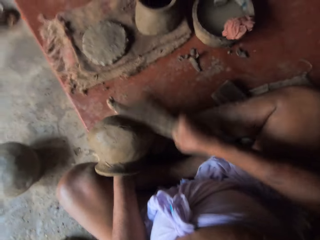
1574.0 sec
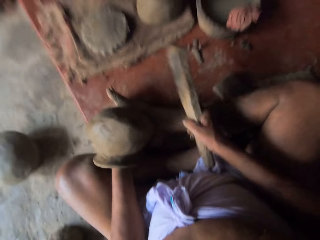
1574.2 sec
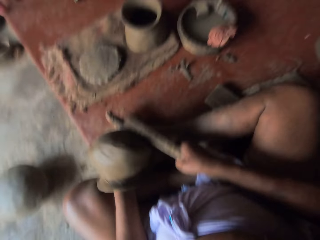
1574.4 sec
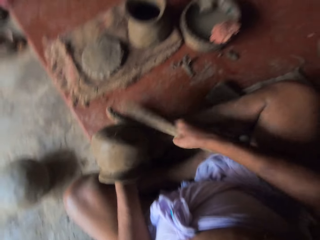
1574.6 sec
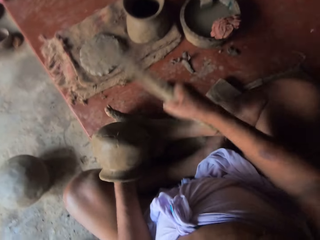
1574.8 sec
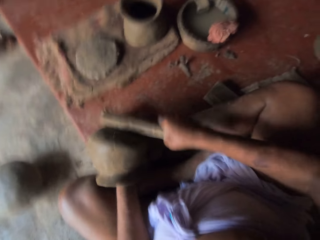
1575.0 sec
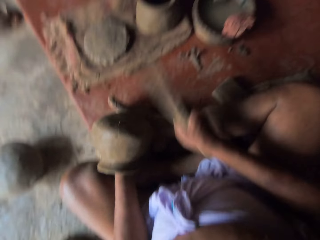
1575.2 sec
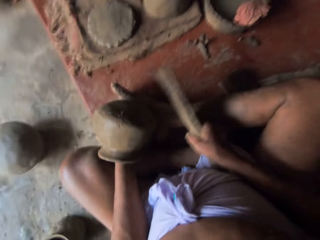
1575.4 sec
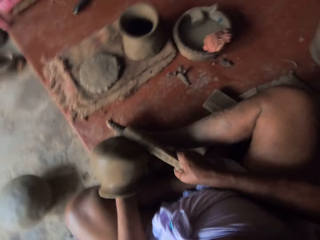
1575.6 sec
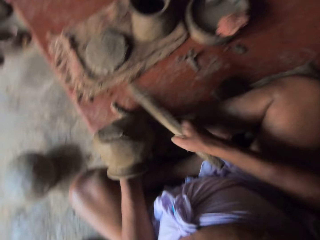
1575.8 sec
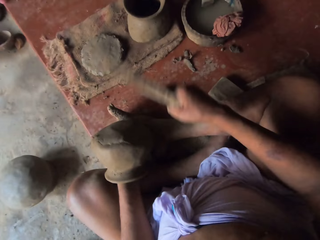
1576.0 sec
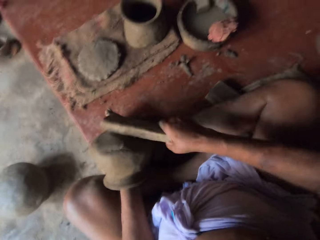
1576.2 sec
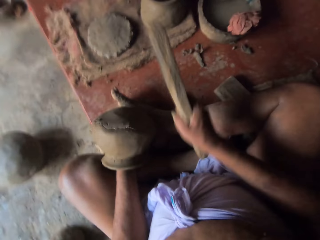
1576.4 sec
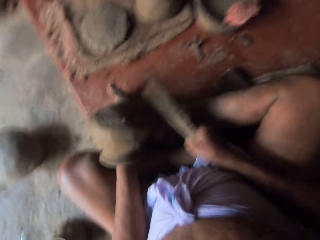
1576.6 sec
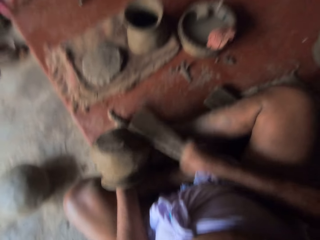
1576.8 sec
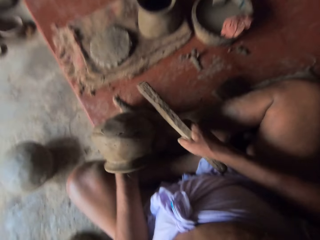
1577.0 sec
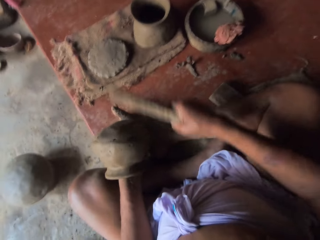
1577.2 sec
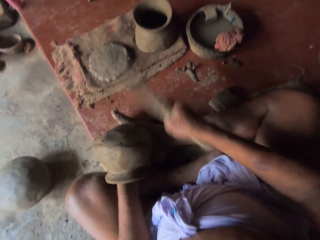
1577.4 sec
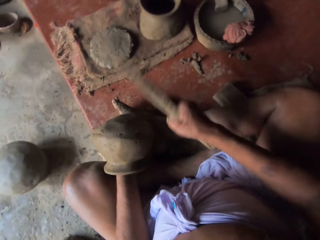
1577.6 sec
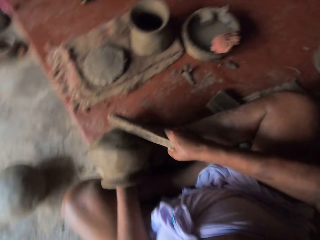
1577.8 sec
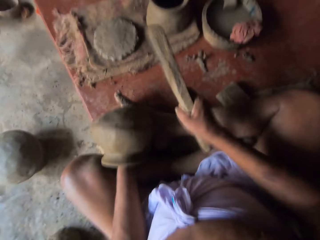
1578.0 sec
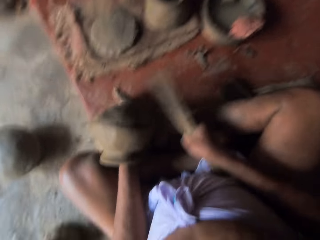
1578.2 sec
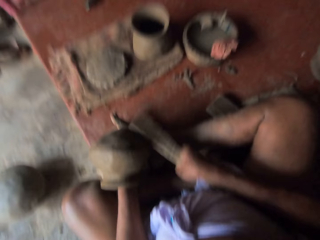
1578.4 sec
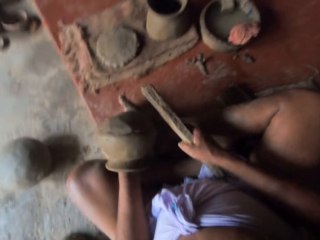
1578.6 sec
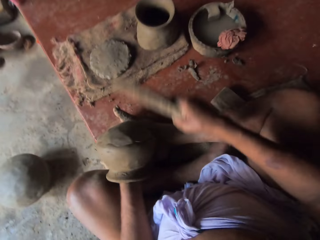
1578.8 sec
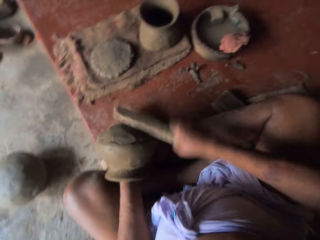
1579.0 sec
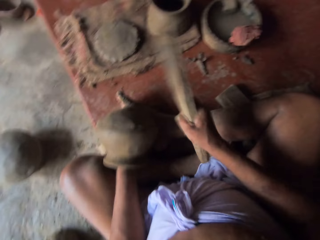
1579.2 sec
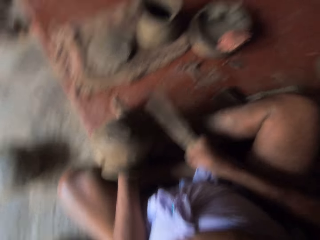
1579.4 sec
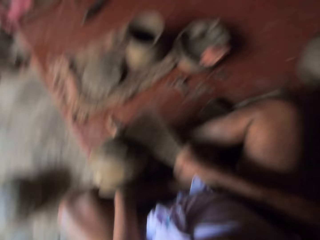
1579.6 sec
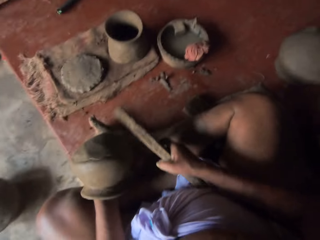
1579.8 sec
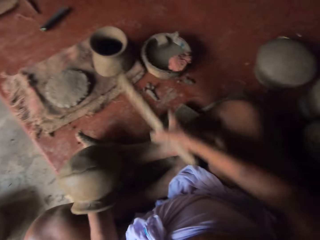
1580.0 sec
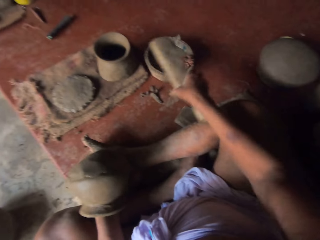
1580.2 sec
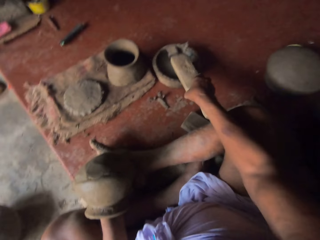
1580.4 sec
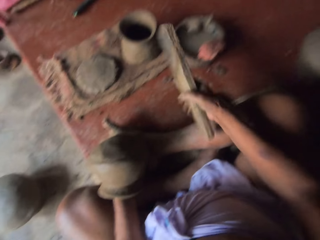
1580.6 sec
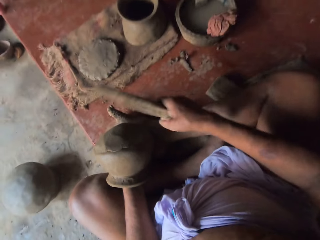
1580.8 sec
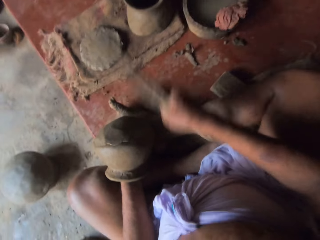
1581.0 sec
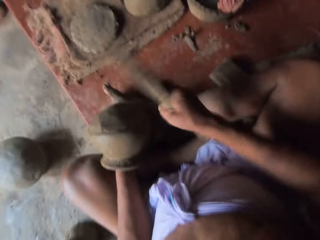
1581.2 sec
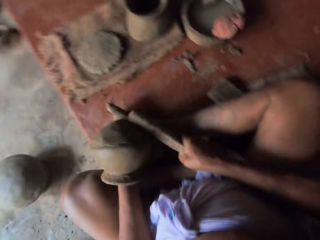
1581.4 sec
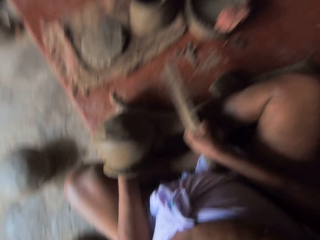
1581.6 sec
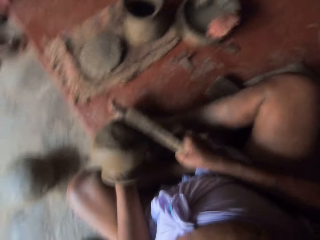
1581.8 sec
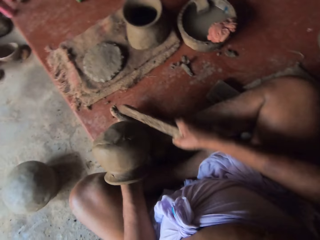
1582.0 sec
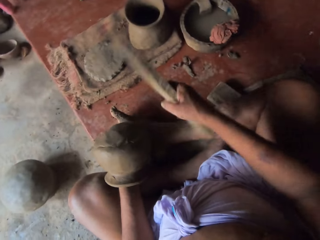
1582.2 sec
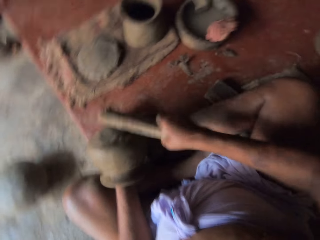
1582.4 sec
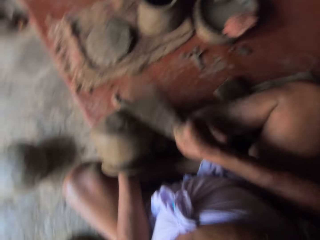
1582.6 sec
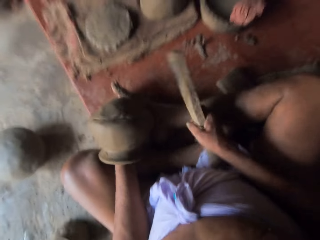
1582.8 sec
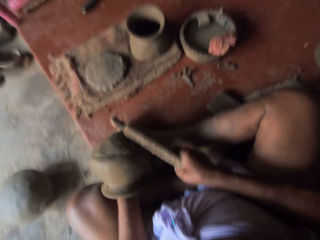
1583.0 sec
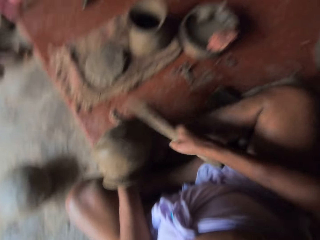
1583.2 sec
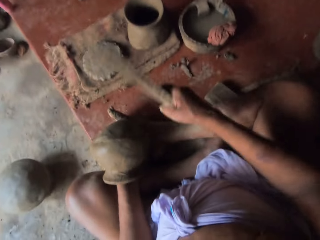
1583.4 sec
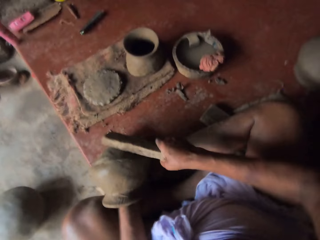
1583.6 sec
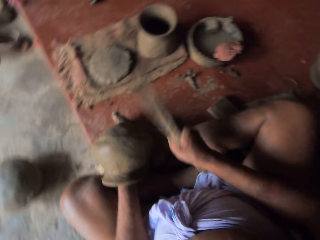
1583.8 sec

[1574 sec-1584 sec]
The camera wearer molds a pot. They hit the pottery with the wood. They dip the wood in water. They mold the pot and hit the pottery with the wood.

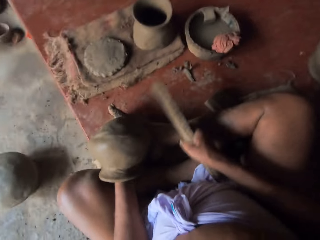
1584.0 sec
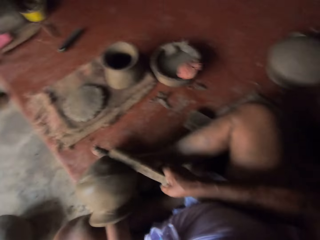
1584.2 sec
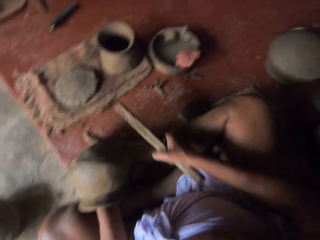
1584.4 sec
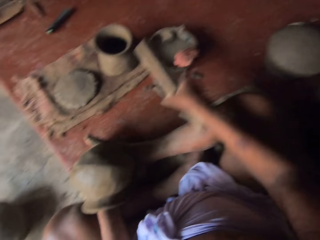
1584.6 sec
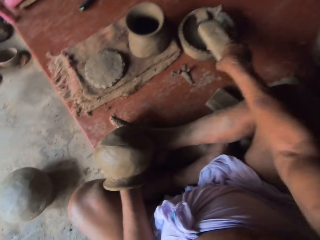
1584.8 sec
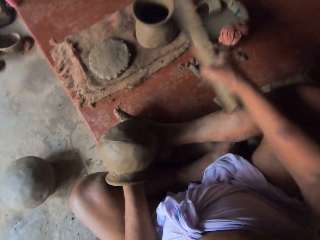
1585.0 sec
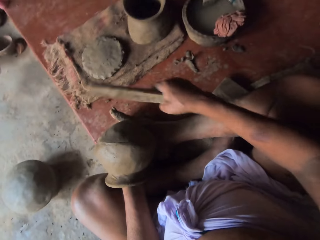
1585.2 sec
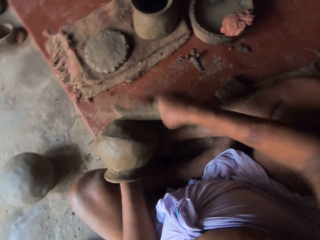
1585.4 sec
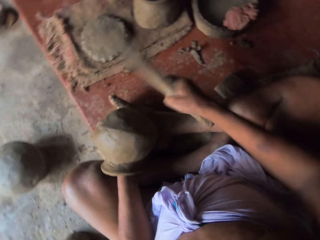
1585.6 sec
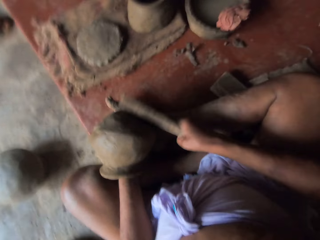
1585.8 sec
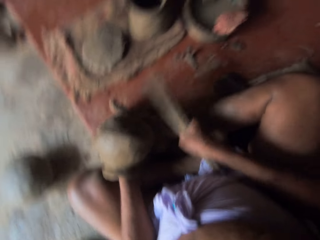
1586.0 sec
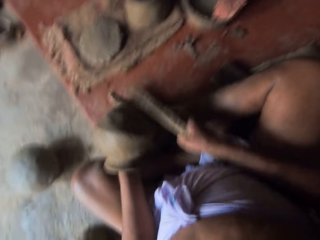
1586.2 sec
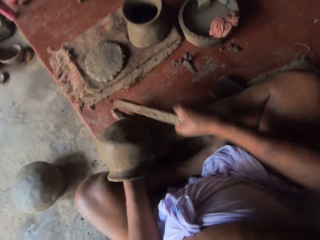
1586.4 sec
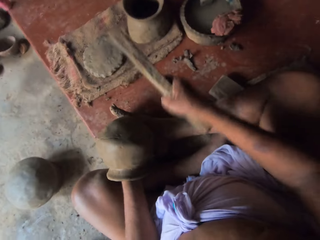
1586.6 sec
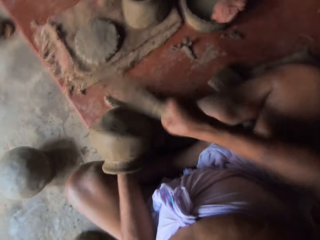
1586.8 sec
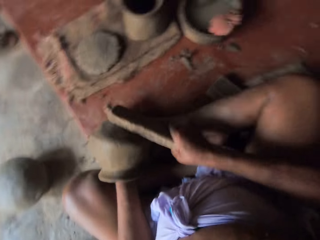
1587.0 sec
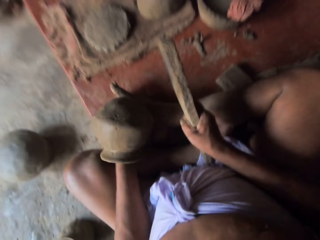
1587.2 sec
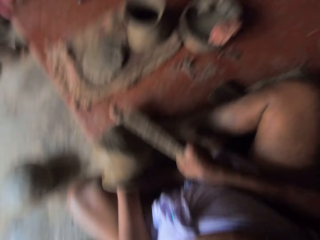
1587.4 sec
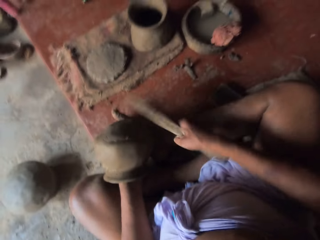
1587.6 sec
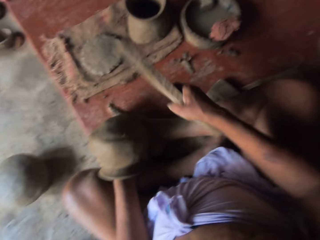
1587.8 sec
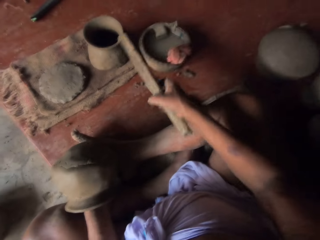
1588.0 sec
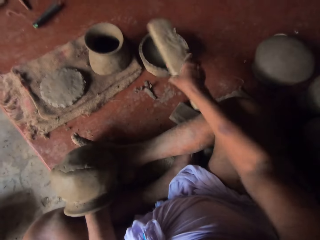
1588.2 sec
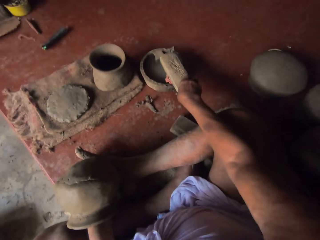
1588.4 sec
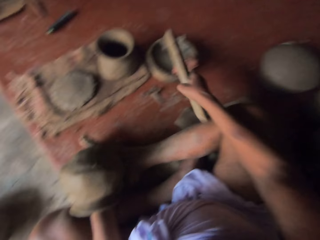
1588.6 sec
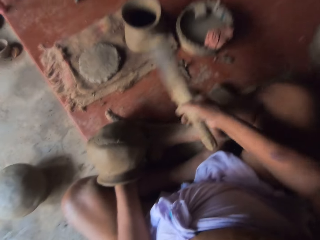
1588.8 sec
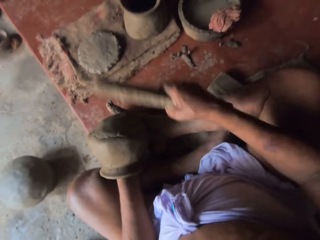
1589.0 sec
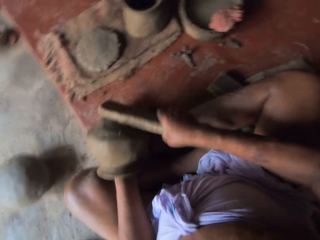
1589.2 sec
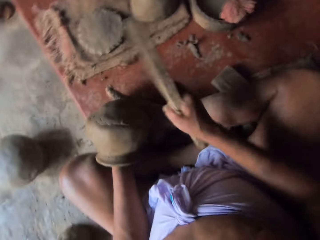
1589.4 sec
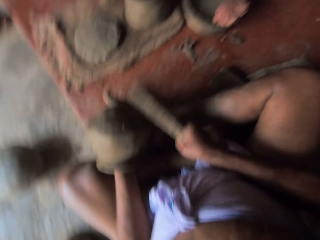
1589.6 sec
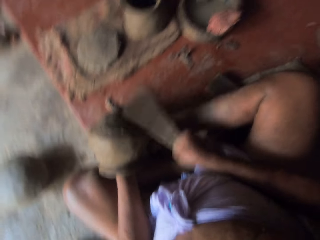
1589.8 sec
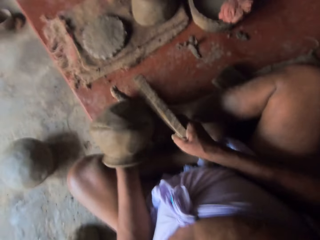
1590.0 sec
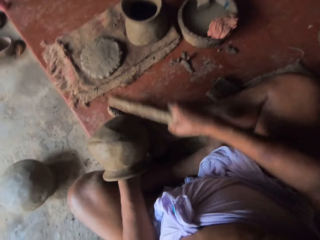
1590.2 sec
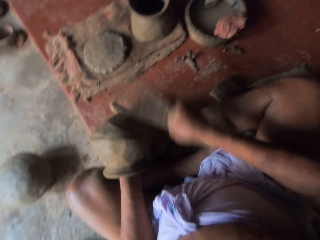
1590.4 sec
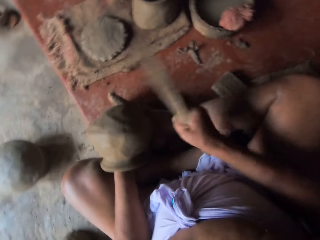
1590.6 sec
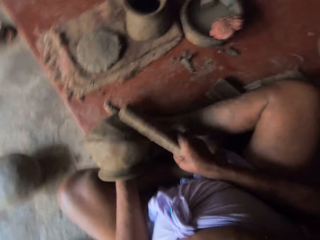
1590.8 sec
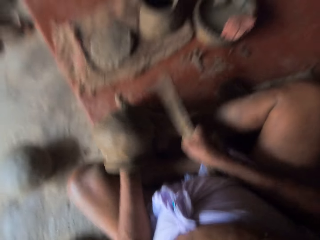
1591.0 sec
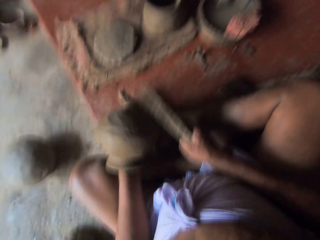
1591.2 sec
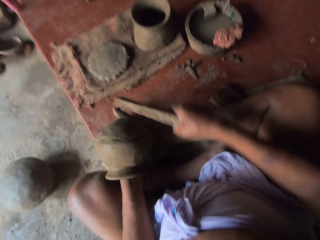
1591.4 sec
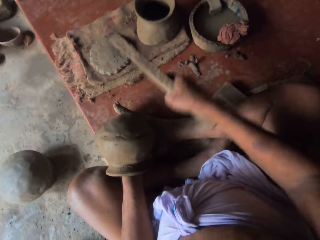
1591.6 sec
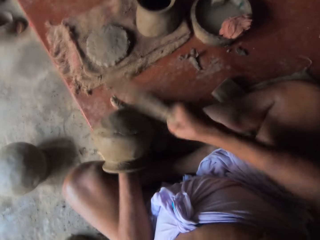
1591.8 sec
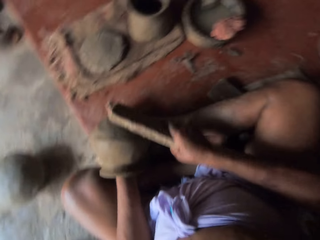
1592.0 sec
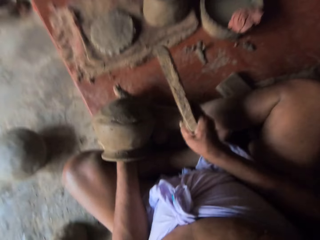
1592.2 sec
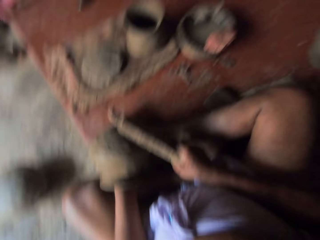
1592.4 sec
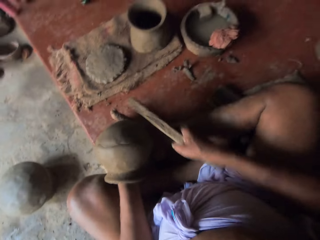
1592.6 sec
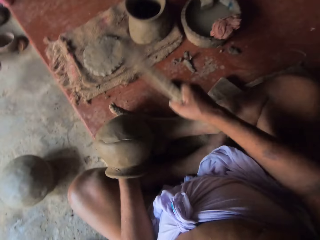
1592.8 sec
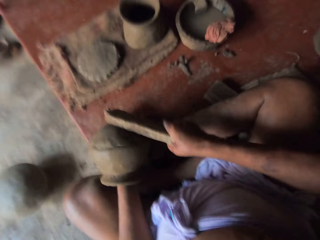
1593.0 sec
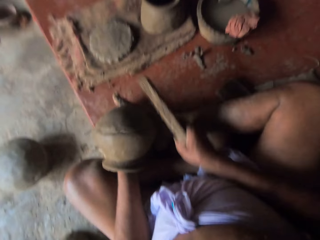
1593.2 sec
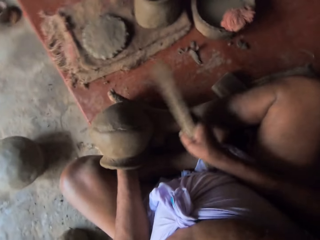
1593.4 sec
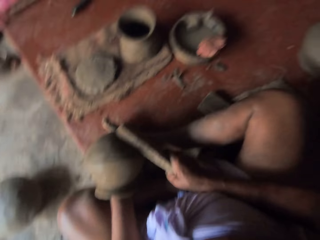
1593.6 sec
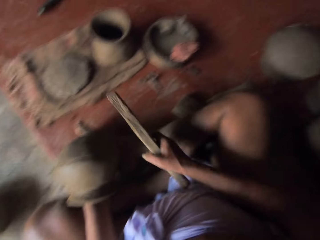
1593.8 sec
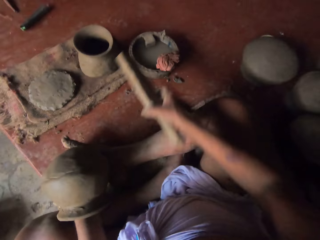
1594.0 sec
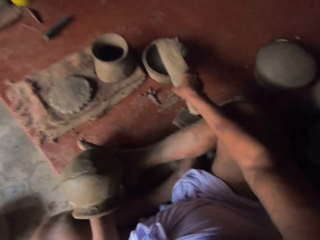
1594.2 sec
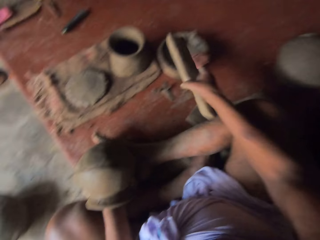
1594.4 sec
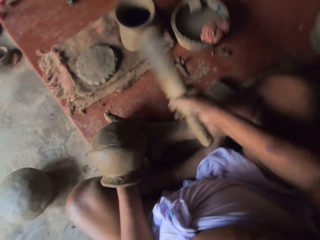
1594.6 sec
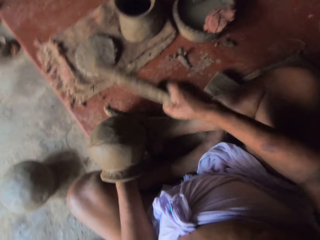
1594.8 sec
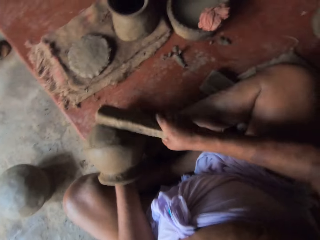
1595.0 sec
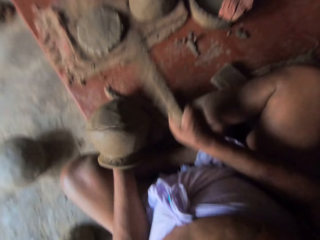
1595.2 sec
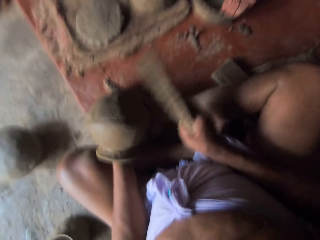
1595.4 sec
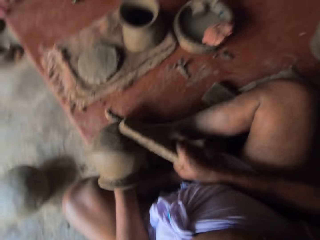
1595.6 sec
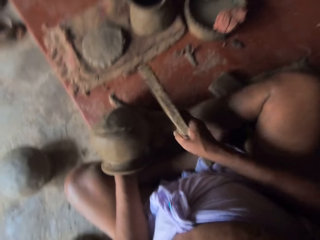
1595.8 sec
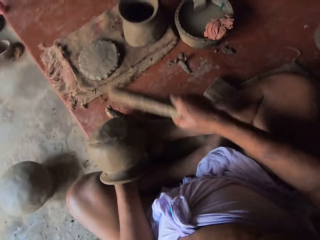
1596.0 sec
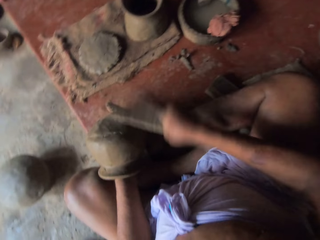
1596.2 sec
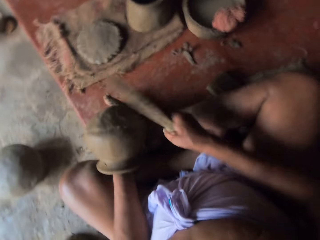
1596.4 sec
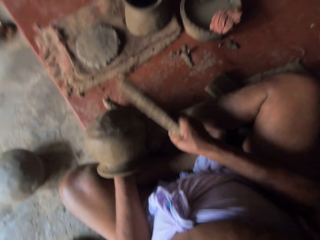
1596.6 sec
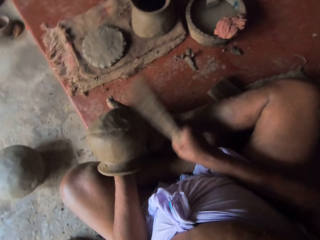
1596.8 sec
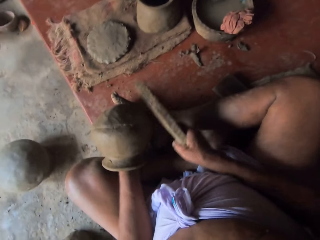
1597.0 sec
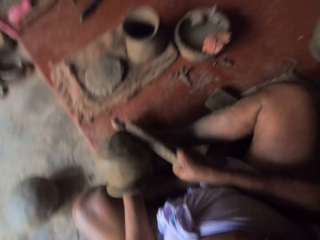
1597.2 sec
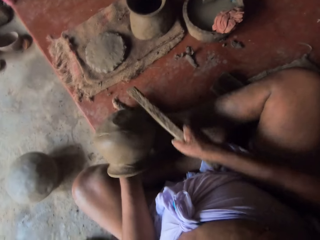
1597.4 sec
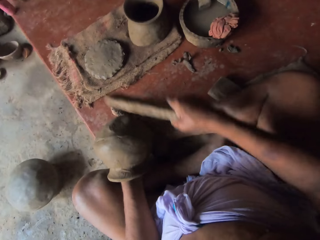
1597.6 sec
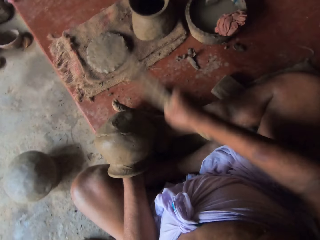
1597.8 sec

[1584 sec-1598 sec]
The camera wearer dips the wood in water. They mold the pot. They hit the pottery with the wood. They dip the wood in water. They mold the pot. They hit the pottery with the wood. They dip the wood in water. They hit the pottery with the wood. They mold the pot.
